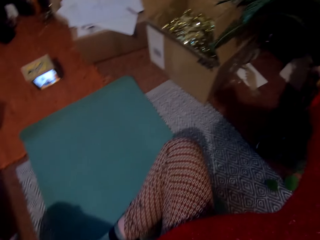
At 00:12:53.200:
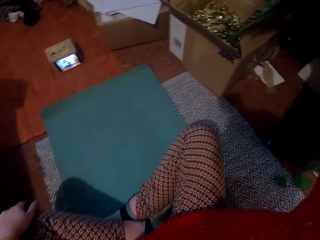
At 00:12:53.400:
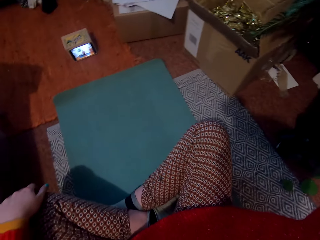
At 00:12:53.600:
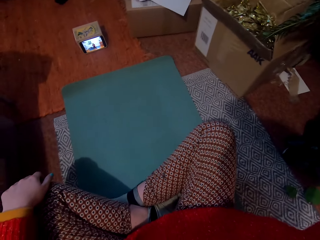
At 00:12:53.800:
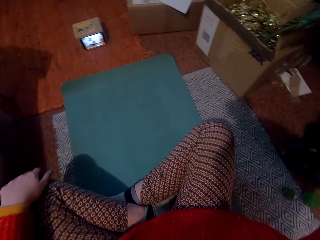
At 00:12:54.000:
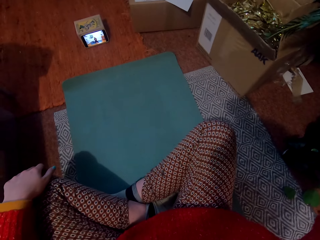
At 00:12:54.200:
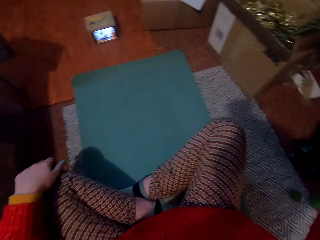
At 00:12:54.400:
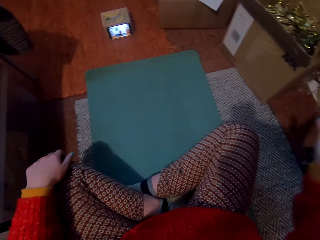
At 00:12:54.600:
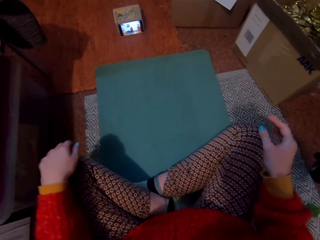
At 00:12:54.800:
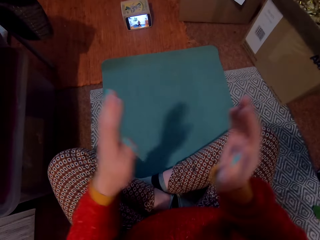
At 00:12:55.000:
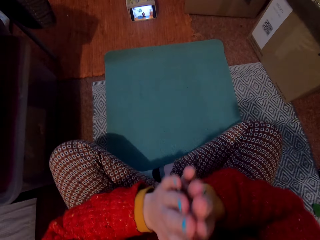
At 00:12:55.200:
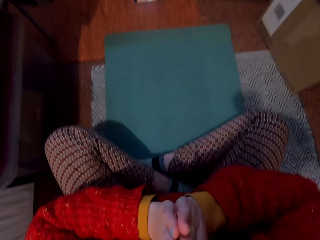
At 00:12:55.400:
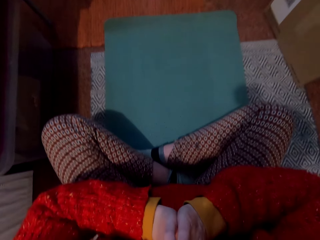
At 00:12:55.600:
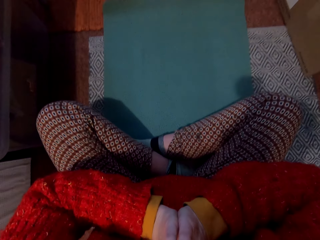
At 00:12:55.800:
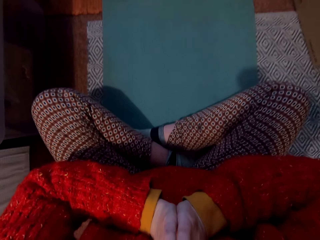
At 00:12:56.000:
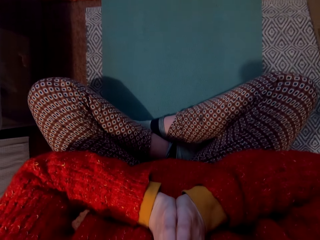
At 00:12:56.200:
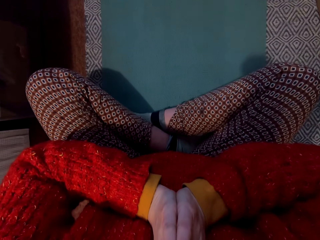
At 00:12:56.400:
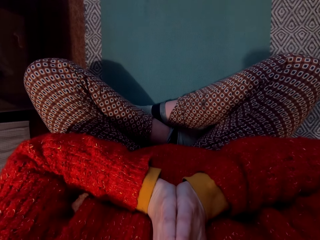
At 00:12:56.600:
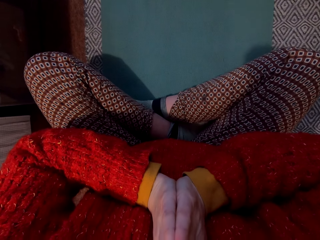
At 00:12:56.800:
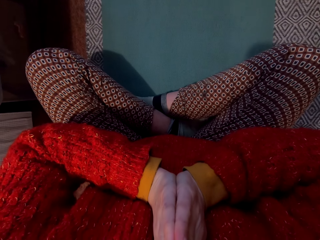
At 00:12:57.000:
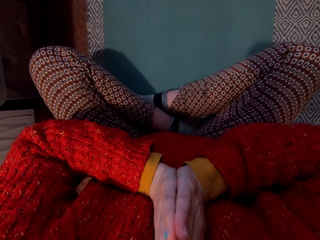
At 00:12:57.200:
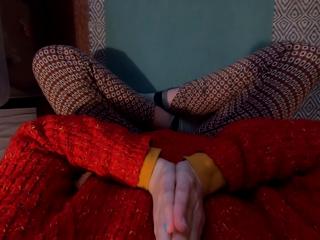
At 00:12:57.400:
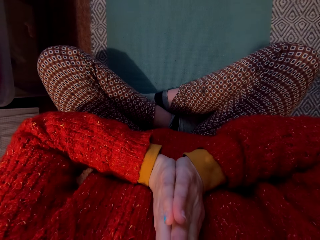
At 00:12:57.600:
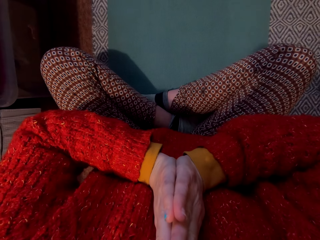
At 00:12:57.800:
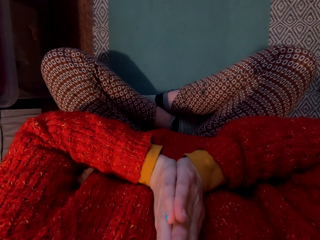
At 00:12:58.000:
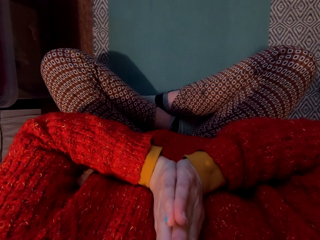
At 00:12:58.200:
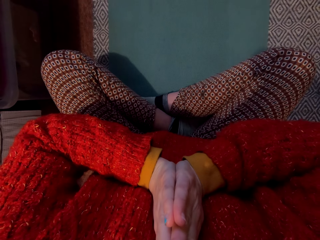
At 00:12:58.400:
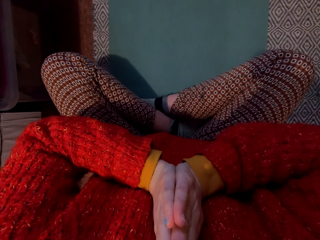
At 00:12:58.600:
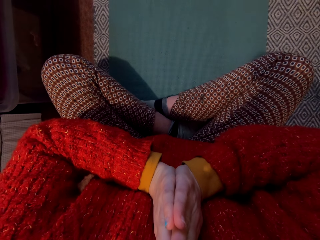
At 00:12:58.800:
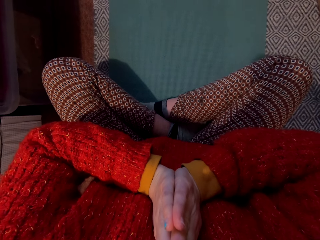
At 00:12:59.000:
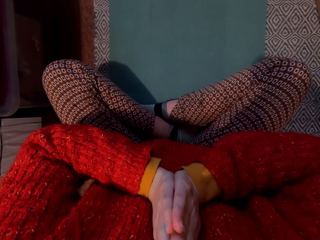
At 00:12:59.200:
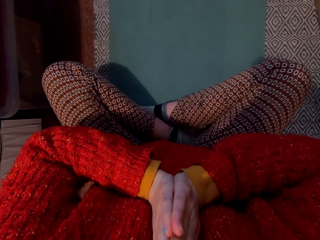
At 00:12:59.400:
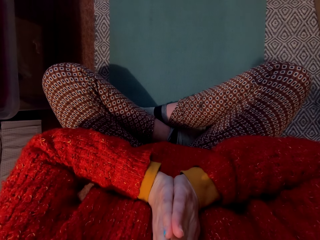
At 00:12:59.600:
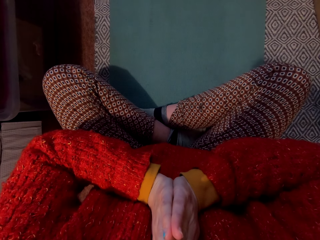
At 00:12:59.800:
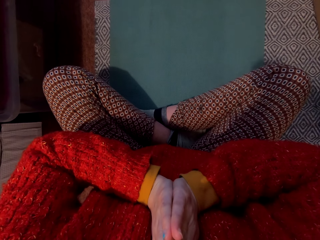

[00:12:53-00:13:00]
The camera wearer puts the hands together.

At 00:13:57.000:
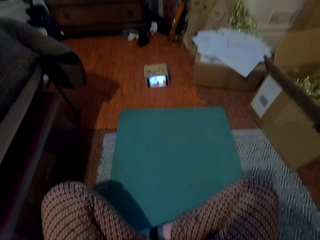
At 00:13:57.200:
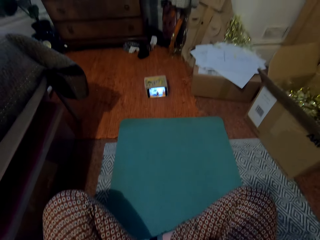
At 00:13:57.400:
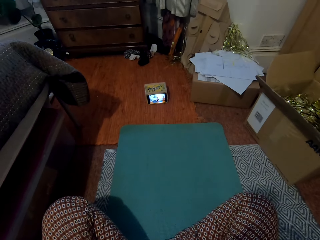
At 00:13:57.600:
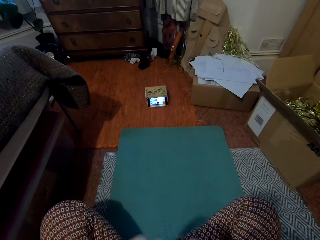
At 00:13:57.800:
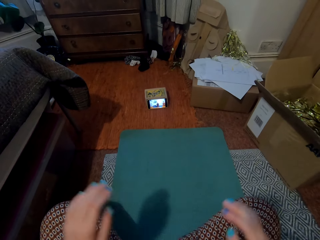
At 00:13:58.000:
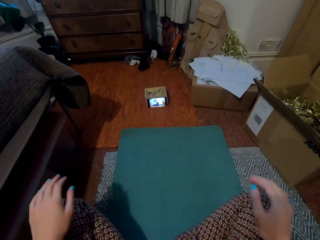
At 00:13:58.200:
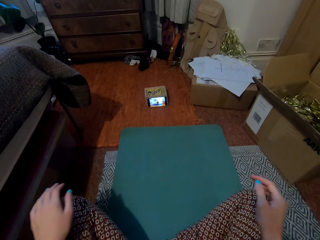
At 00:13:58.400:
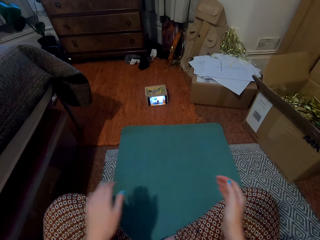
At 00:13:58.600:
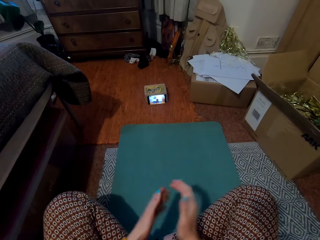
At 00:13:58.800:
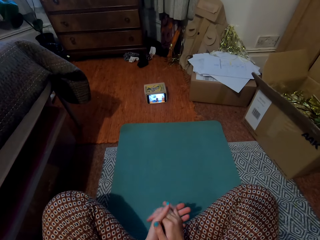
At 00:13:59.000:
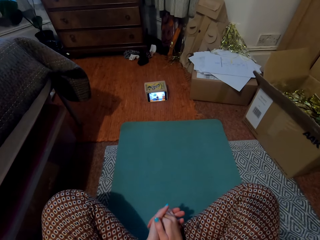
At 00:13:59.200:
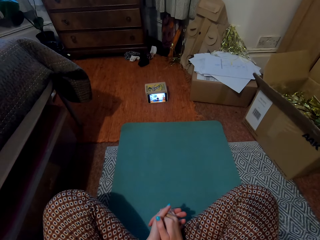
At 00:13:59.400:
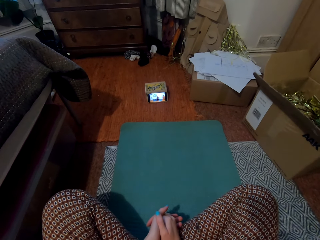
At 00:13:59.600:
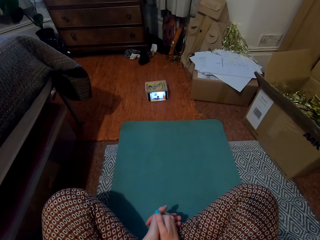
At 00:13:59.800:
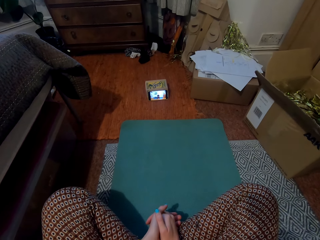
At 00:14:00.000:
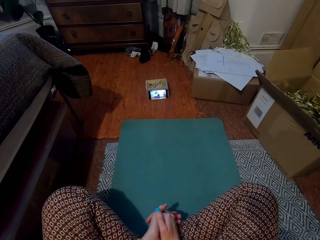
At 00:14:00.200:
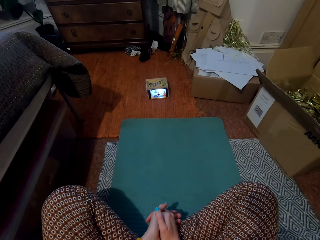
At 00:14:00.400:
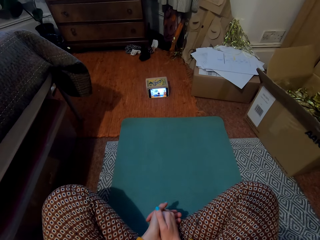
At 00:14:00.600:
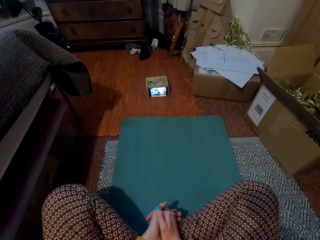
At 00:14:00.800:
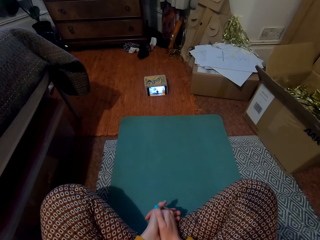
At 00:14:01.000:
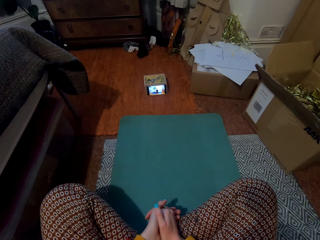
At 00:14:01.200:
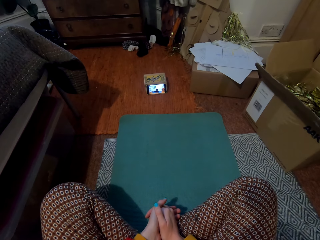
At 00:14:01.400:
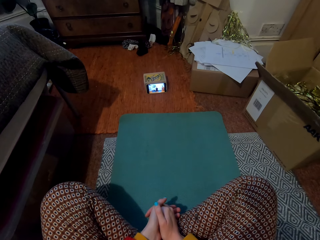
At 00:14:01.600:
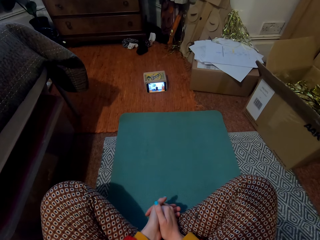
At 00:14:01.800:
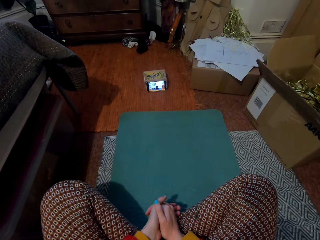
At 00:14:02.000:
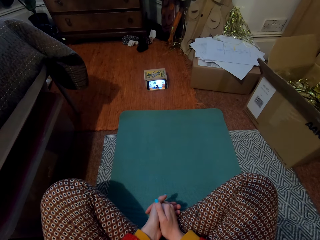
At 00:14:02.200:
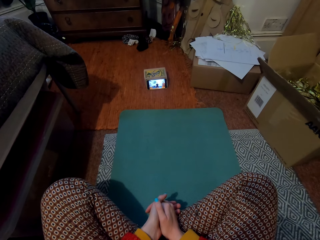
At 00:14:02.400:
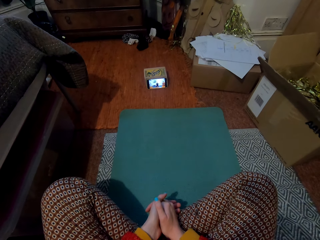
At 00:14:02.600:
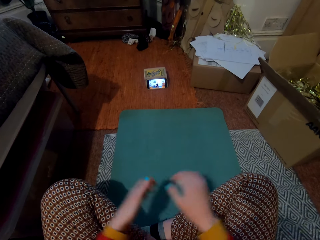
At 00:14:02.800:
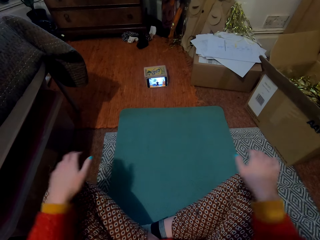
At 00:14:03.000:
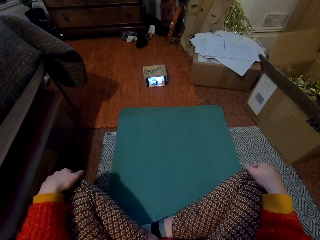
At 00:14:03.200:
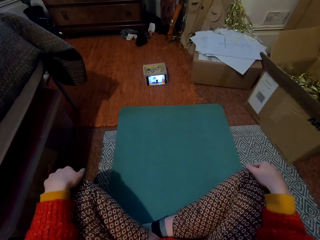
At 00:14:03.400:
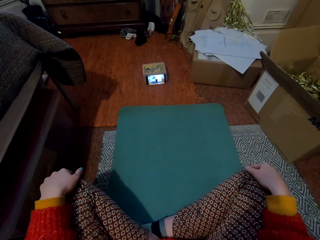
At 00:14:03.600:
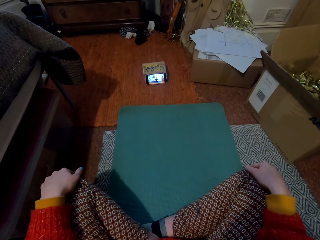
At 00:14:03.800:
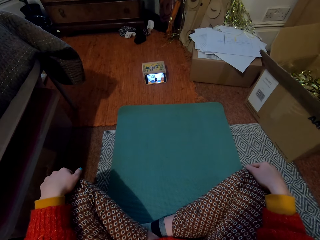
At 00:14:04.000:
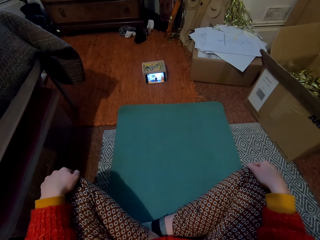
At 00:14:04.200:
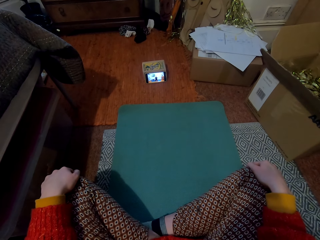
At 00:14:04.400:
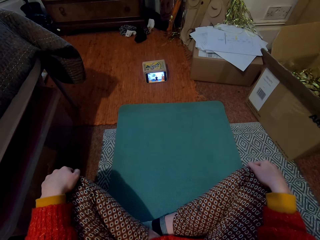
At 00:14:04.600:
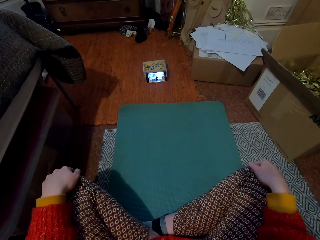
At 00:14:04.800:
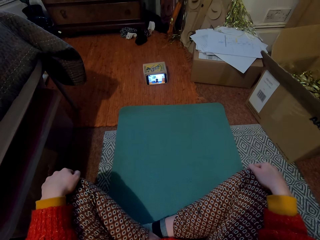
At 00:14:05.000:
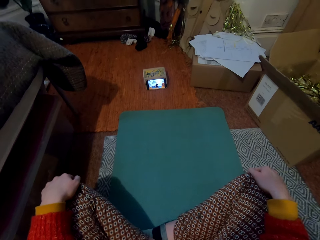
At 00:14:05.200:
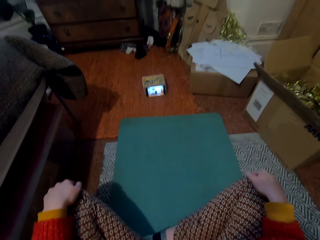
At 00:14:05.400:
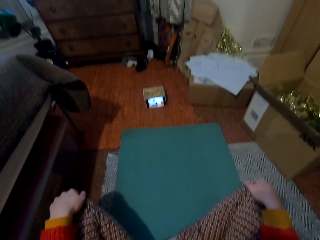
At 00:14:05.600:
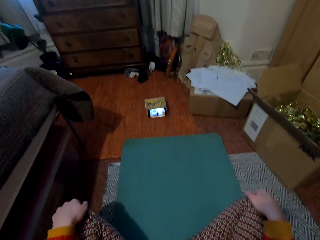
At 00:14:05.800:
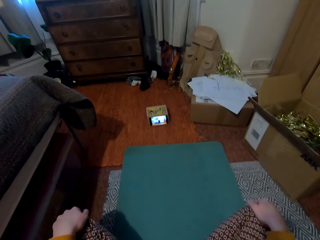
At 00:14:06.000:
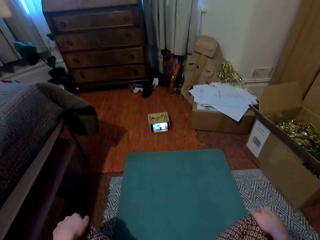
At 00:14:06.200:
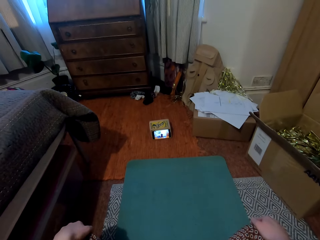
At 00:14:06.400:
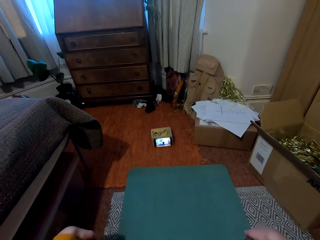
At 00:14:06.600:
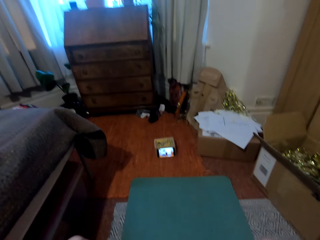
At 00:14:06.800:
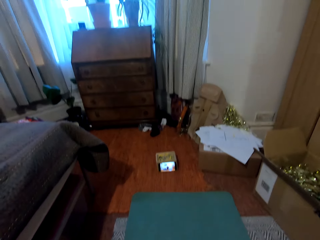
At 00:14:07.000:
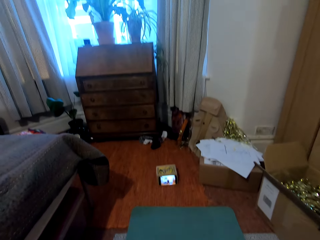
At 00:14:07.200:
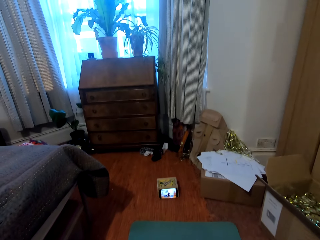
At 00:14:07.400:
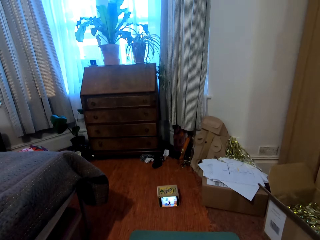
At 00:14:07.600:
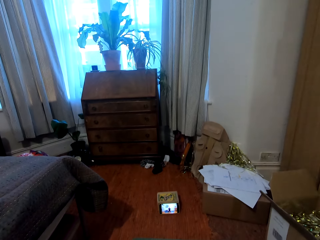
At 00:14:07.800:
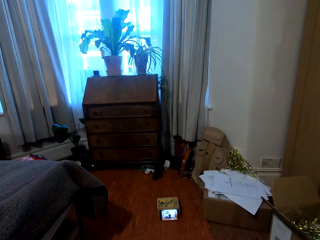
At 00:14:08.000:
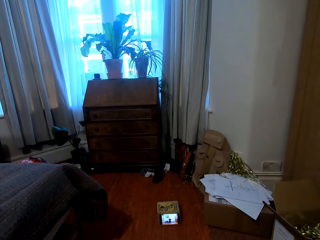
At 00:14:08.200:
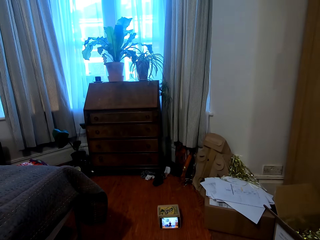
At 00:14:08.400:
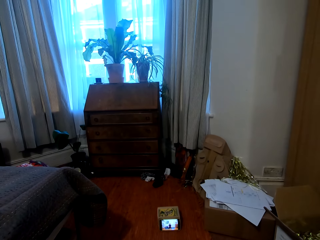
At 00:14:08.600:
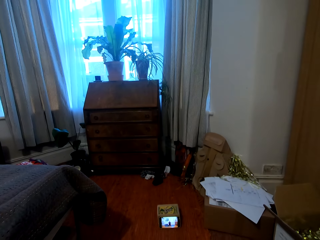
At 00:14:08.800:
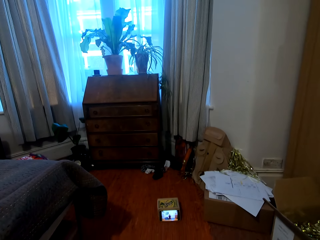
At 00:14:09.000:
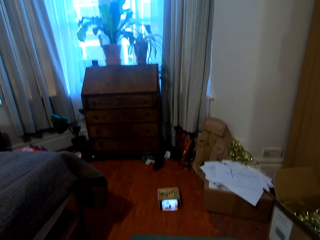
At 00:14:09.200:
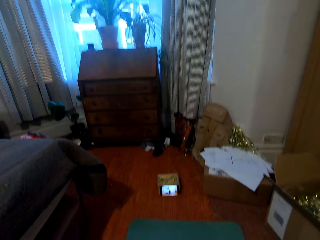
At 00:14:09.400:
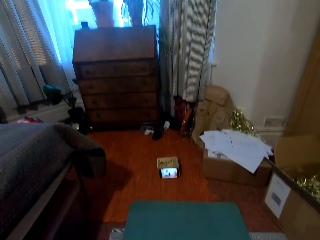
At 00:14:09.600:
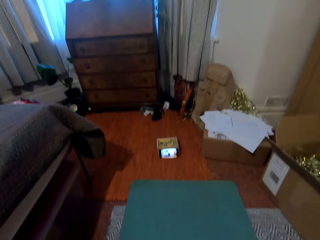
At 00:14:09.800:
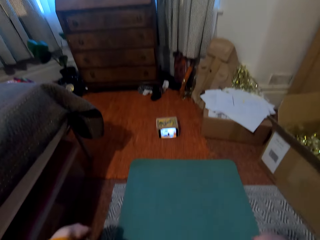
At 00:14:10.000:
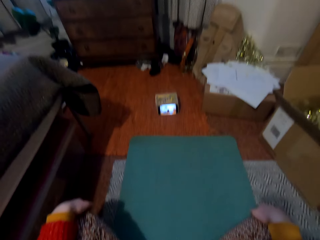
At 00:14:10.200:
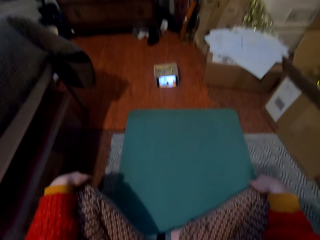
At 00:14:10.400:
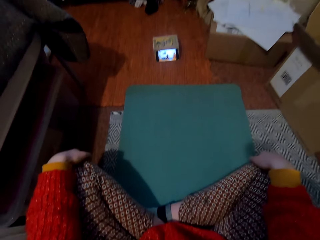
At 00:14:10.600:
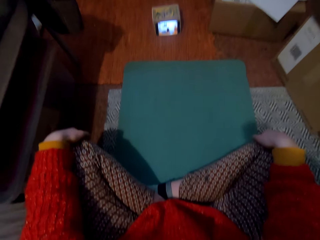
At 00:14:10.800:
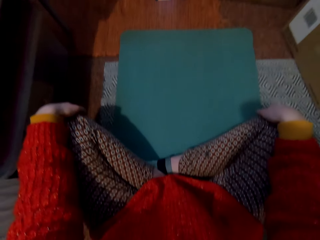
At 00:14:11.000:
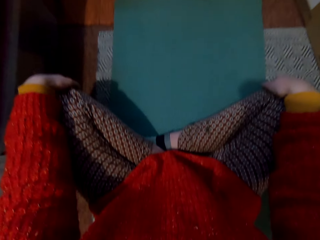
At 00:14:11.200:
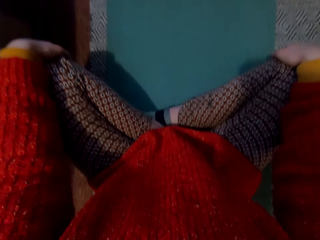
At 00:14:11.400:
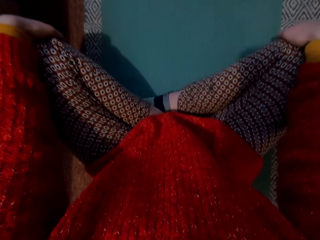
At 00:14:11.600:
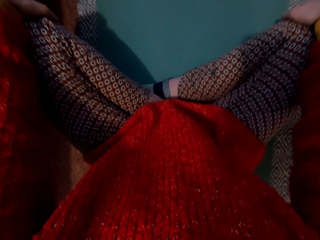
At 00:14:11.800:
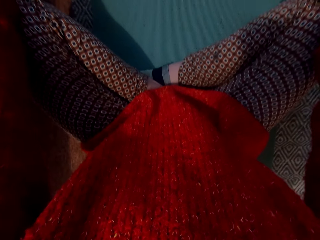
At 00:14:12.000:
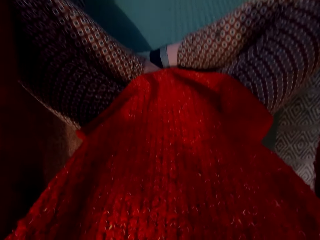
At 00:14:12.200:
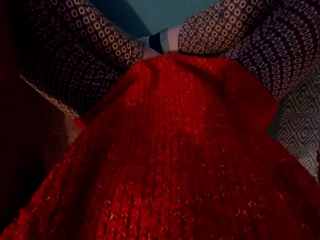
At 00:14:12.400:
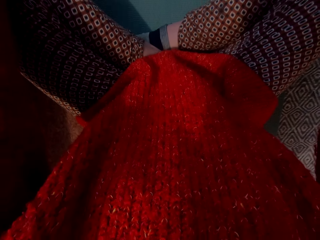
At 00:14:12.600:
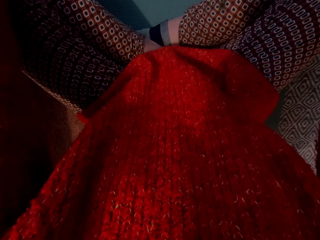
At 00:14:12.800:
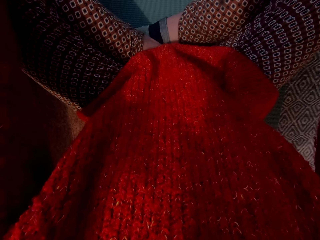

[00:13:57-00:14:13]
The camera wearer moves the hands. They hold the hands together. They take the hands to the knees.
